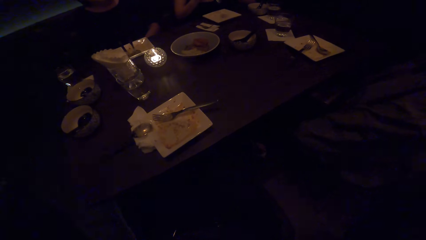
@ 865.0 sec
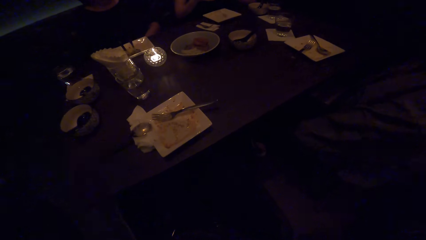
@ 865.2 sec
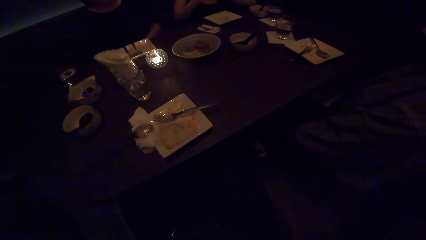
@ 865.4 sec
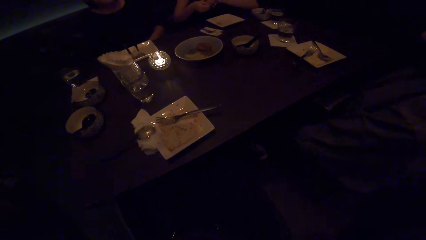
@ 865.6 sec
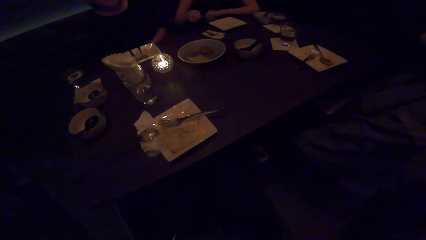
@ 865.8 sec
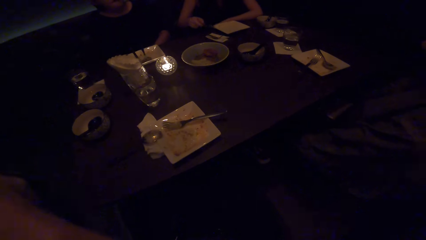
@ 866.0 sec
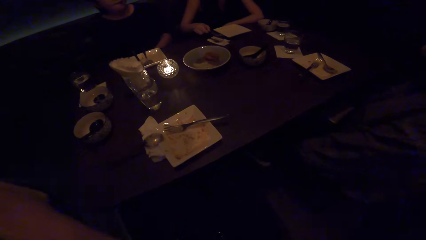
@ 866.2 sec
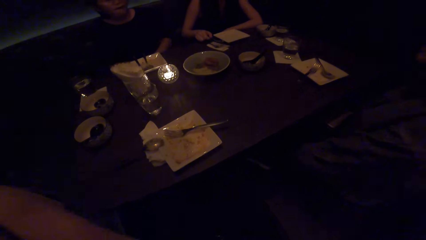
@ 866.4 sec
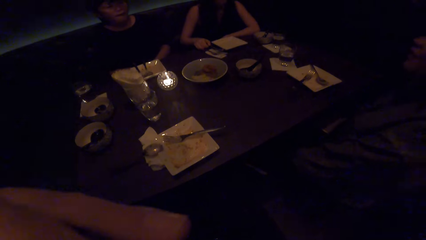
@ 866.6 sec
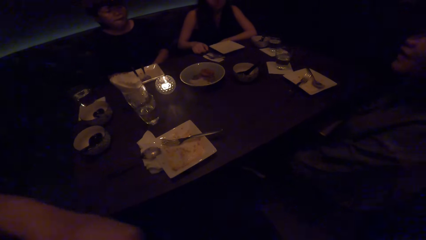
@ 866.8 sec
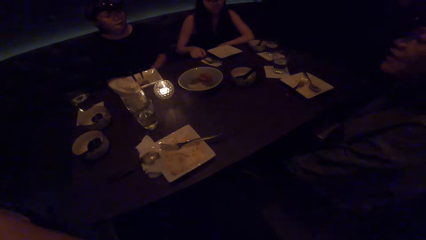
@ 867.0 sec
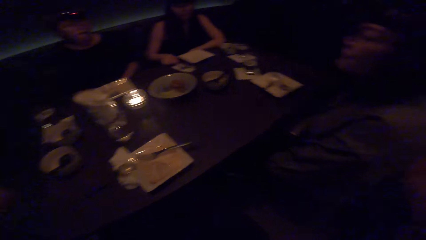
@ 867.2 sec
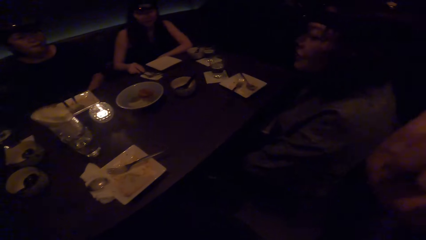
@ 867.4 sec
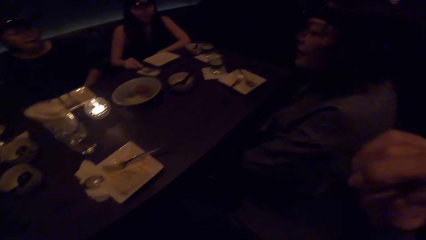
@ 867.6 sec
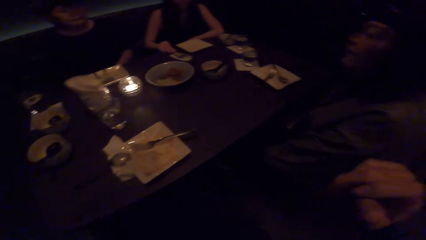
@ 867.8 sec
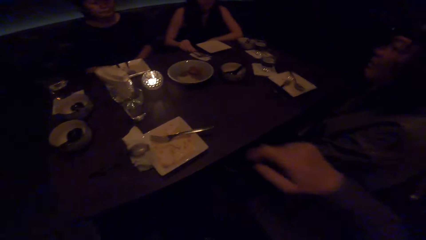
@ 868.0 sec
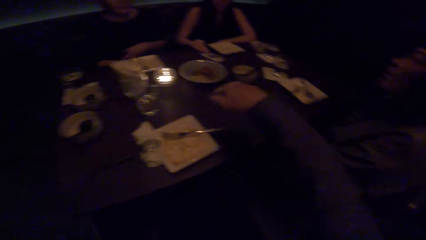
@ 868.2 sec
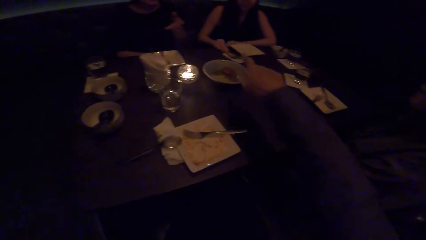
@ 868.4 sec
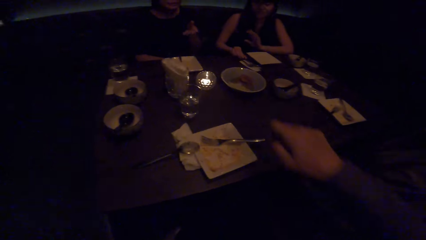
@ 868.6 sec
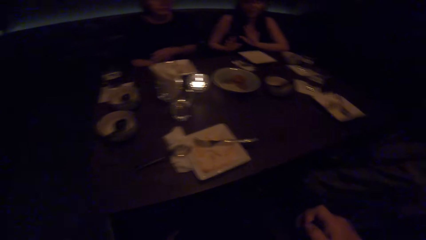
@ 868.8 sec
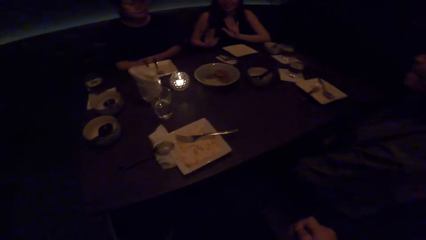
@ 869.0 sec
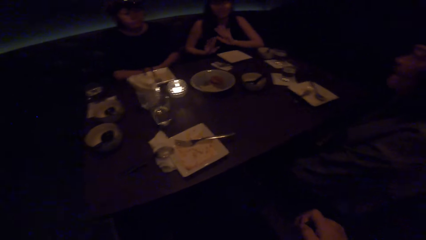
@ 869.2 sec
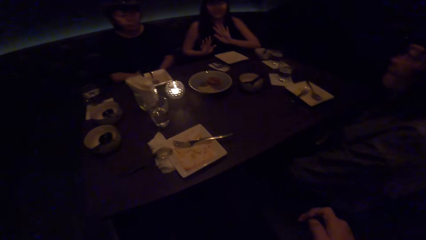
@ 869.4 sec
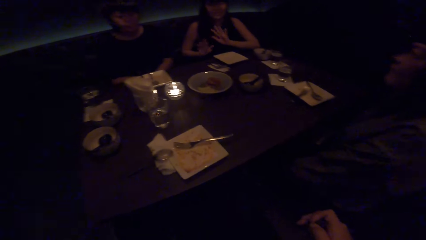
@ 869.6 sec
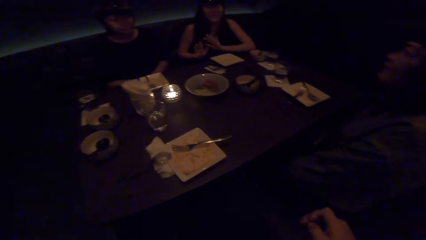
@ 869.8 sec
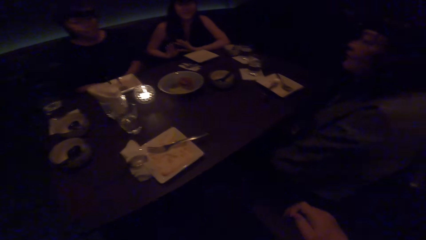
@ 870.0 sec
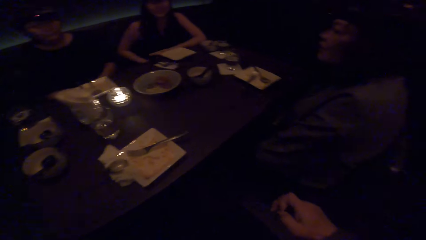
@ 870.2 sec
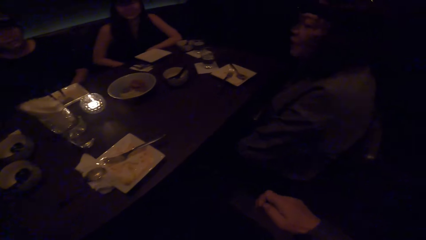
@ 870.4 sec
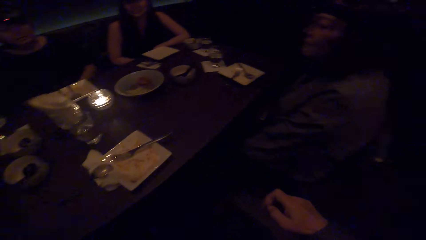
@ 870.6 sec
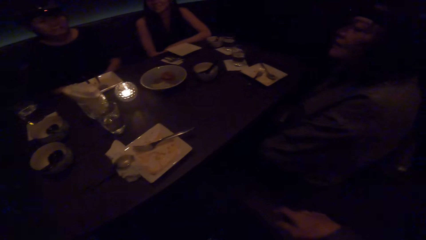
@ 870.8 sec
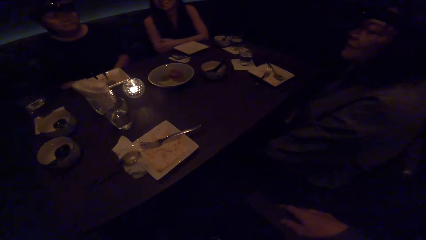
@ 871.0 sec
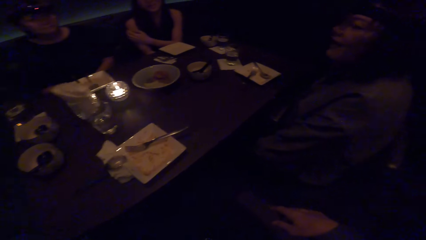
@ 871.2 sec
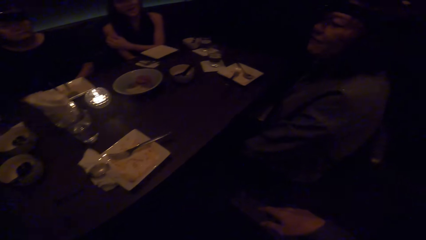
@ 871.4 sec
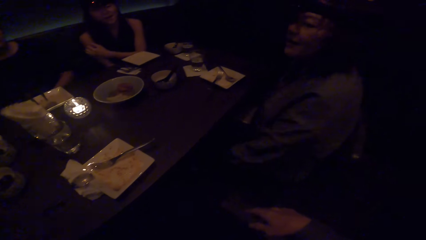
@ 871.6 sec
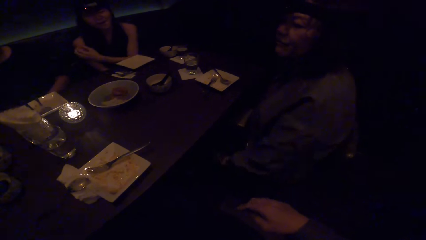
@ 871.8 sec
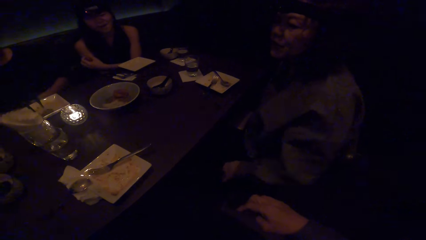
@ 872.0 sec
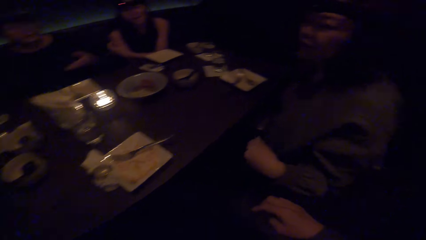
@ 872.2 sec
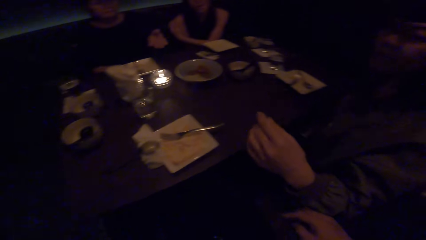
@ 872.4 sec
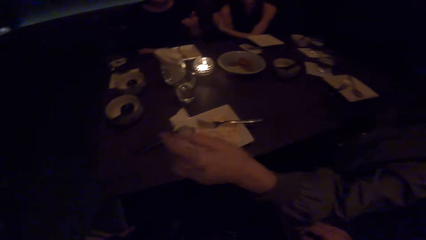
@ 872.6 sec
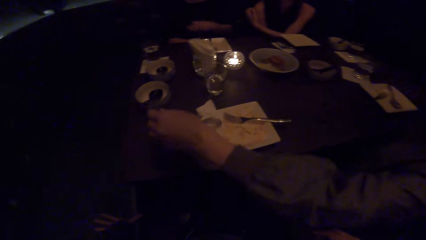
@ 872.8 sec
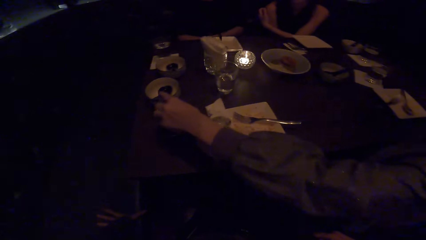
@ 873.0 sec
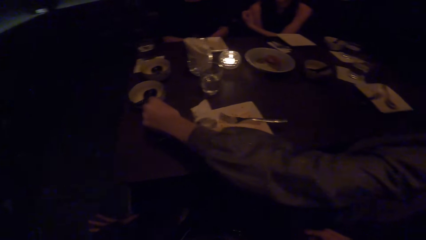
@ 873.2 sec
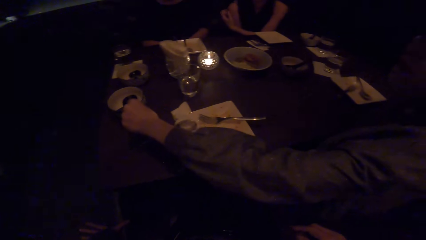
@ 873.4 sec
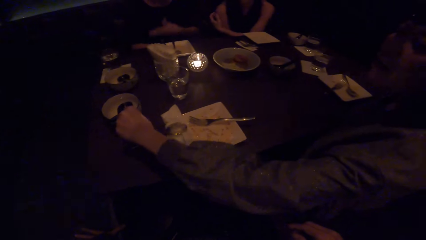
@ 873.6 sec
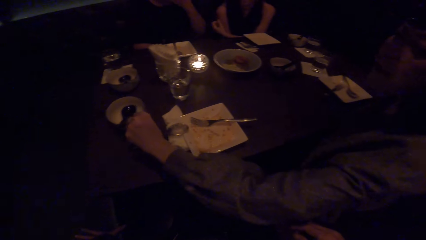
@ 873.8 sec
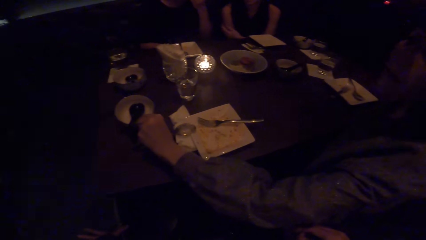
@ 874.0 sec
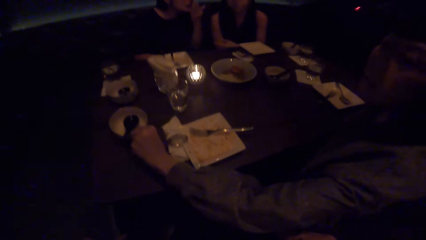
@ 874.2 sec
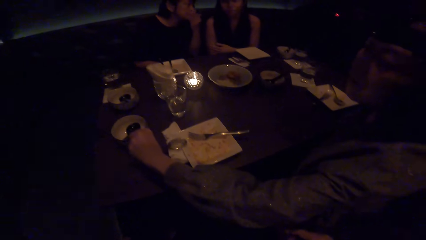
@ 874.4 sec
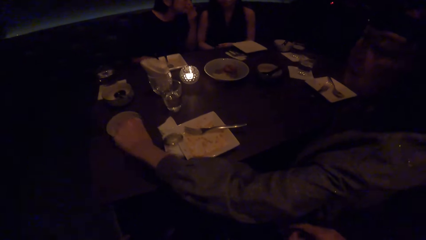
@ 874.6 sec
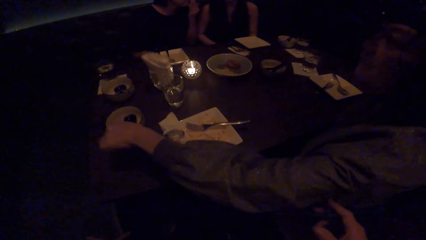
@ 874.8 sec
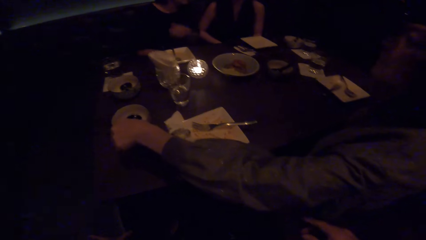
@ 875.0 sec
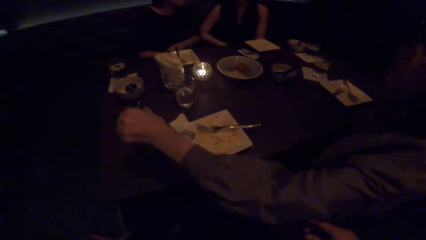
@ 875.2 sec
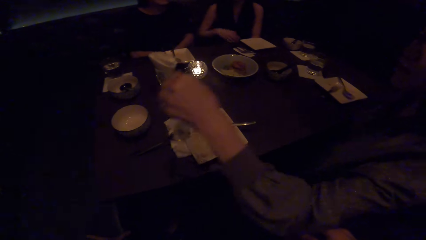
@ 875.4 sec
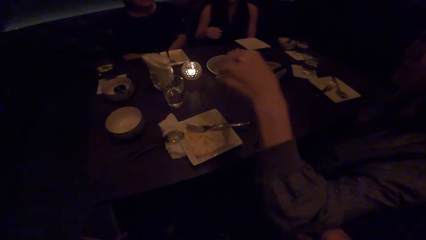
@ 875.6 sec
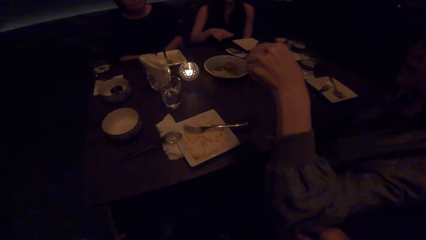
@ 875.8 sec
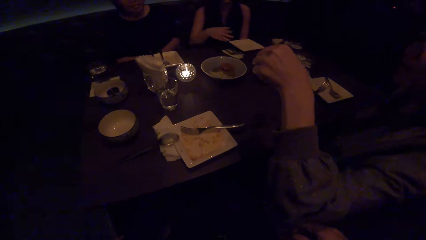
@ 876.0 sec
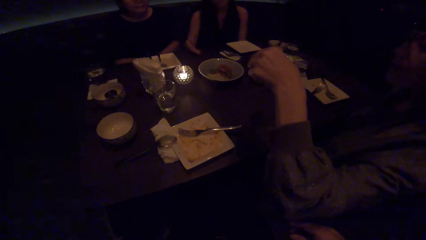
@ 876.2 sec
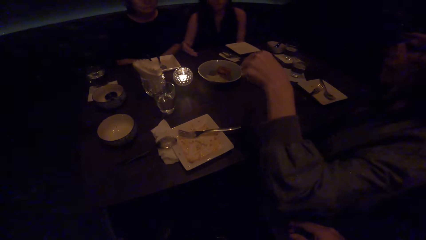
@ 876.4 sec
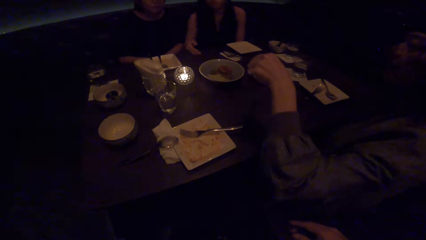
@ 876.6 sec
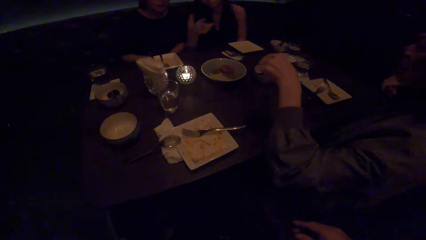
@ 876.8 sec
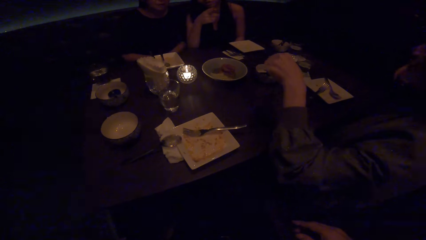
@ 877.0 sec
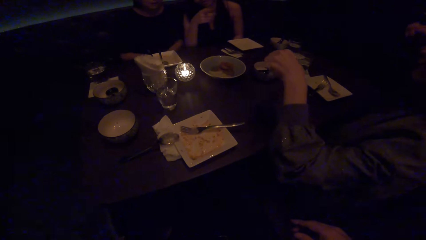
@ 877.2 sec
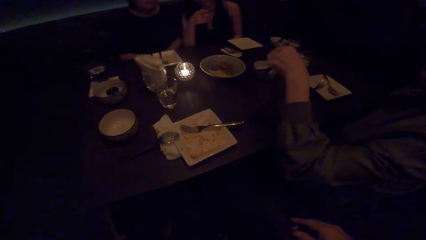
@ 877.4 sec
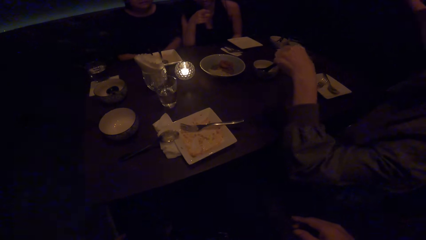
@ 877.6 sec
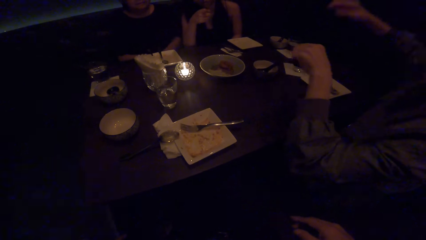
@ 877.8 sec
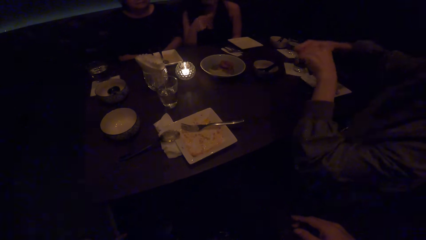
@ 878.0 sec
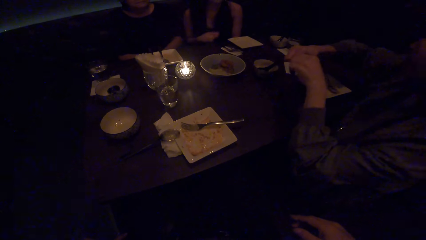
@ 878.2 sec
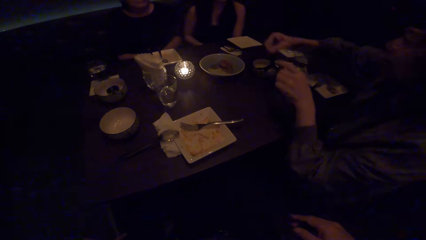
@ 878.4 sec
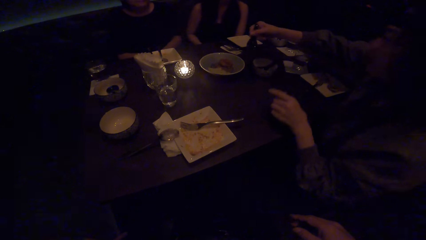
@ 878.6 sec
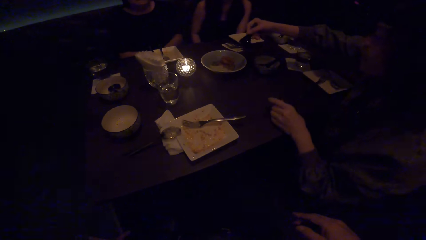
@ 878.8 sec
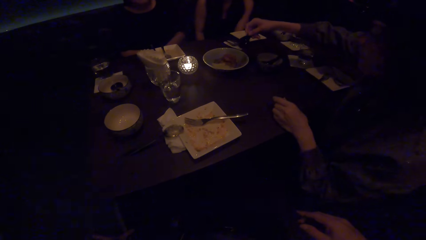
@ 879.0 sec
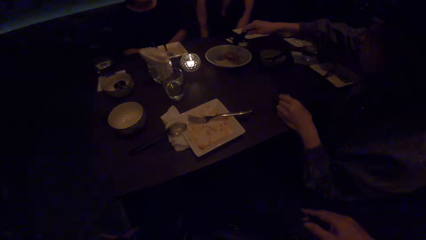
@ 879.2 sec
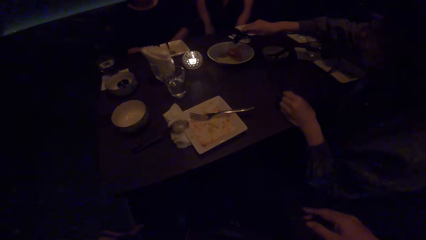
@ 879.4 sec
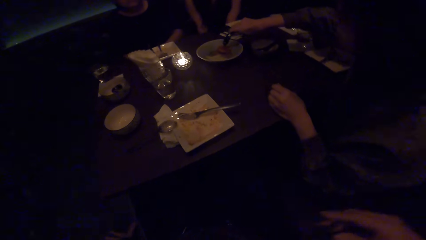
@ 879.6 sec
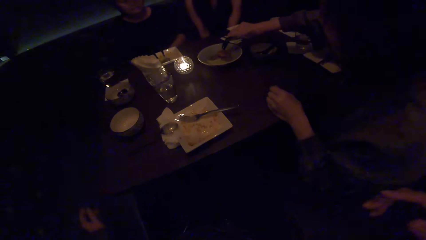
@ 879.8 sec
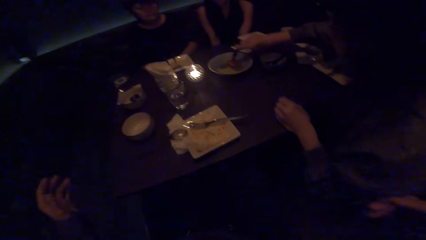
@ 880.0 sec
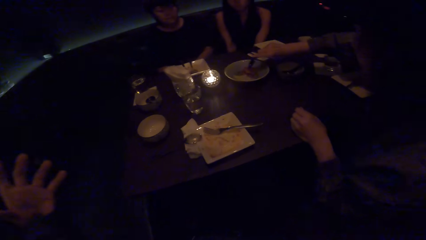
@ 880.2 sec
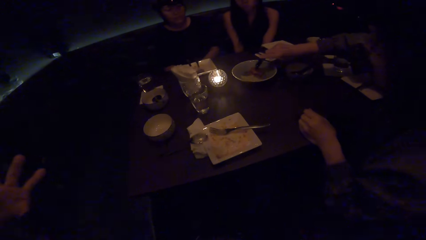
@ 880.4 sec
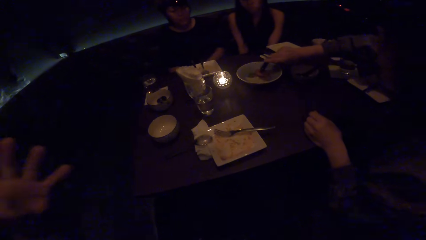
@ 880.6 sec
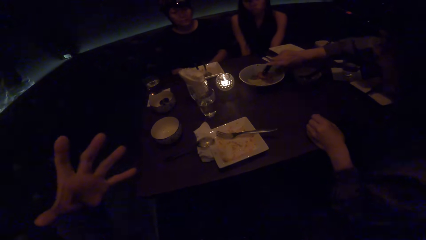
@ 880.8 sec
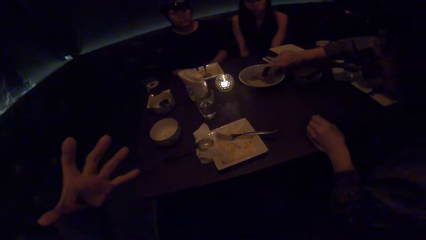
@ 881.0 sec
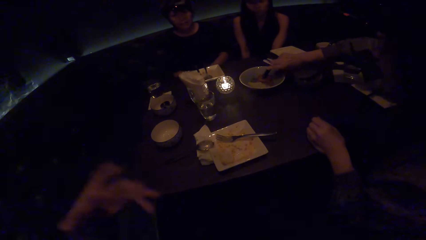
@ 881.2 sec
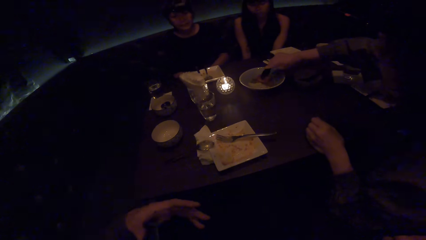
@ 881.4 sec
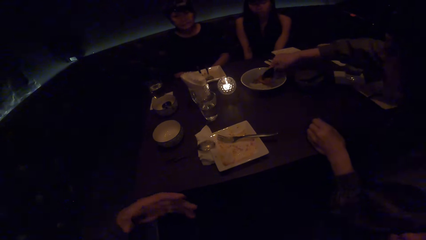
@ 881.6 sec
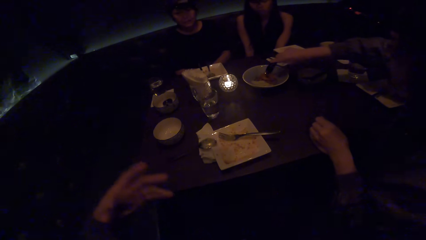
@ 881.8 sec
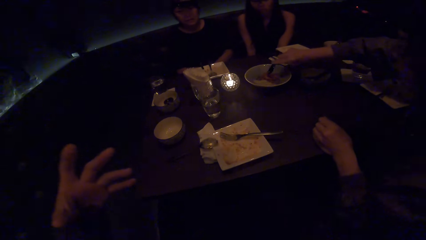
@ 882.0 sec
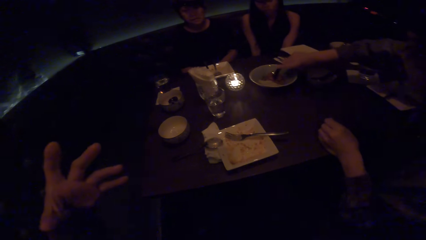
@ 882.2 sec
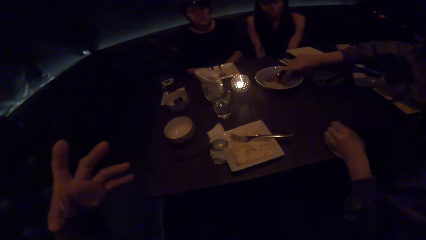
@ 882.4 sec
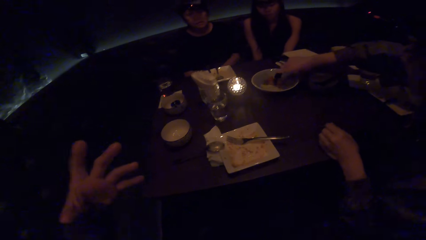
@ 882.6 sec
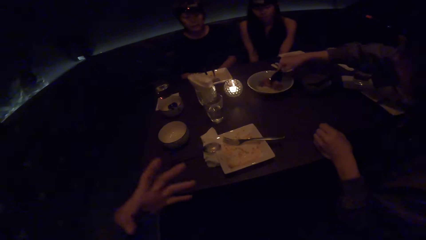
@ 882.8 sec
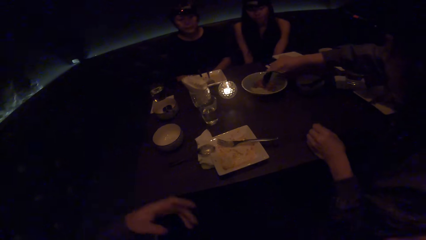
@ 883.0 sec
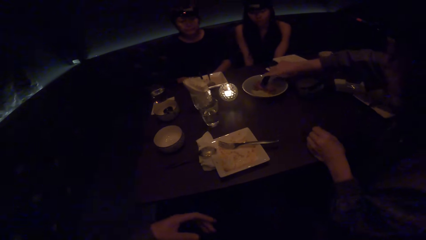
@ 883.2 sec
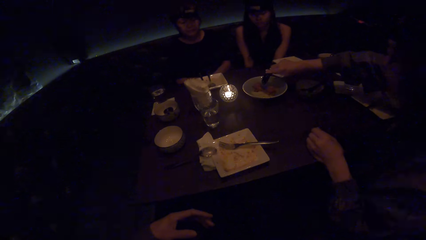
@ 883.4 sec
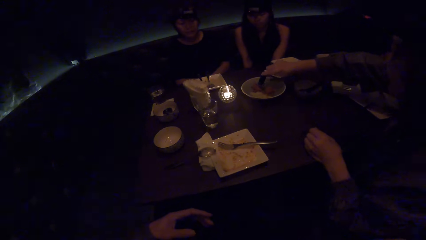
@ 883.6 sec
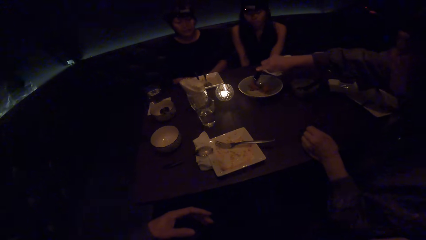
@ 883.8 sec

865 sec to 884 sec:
A woman drops her spoon on a tissue paper. The camera wearer moves the left hand. They move the right hand and converse with the colleagues. They look at the colleagues. They talk to another woman. Another woman moves a plate with her left hand. She picks up a spoon from the plate with her left hand. The camera wearer converses with the colleagues. They look at the colleagues. The other woman scoops food with the spoon. The camera wearer demonstrates with the left hand.
